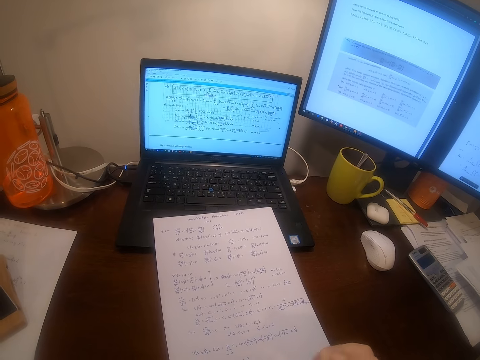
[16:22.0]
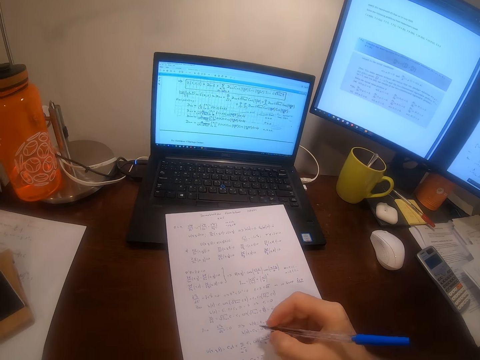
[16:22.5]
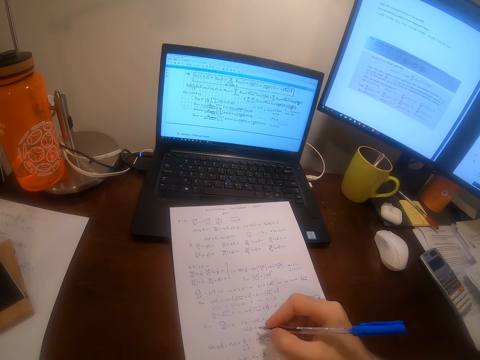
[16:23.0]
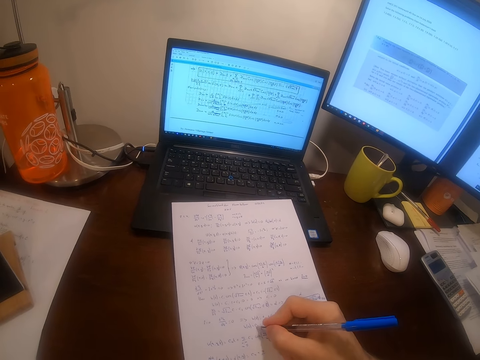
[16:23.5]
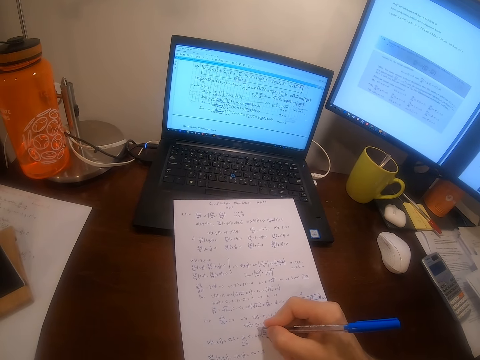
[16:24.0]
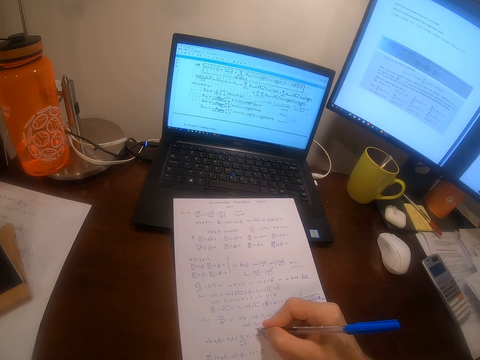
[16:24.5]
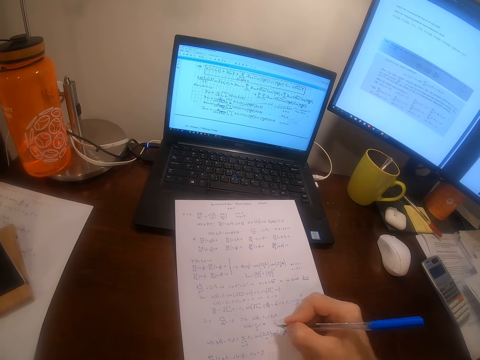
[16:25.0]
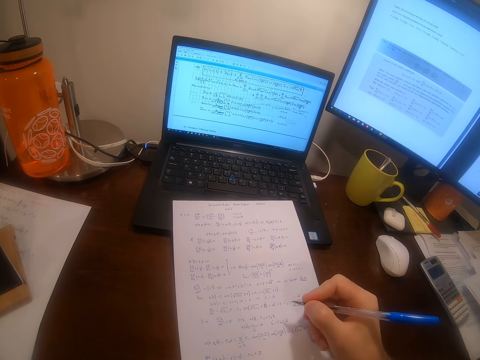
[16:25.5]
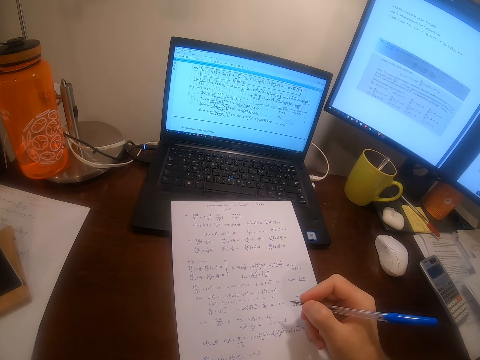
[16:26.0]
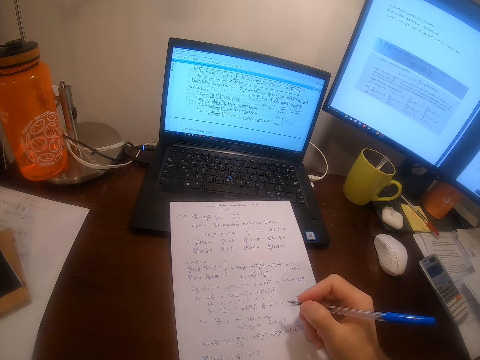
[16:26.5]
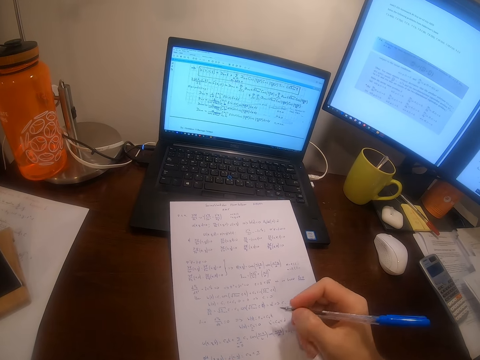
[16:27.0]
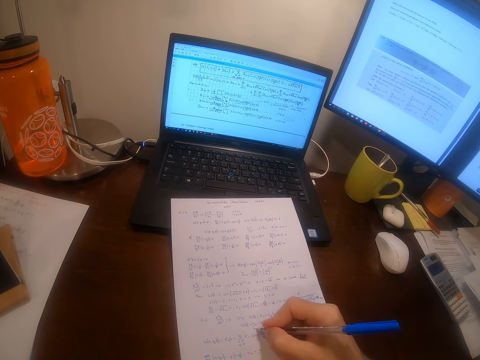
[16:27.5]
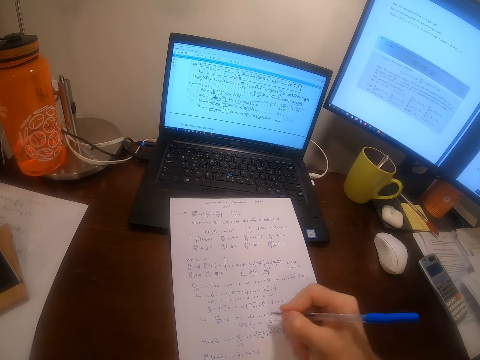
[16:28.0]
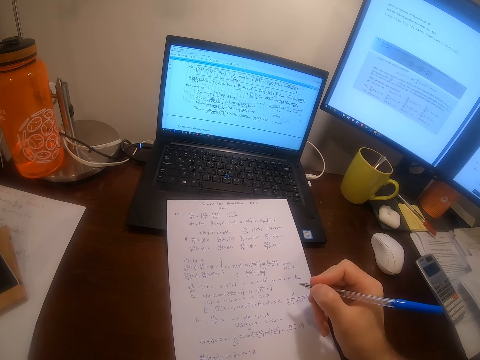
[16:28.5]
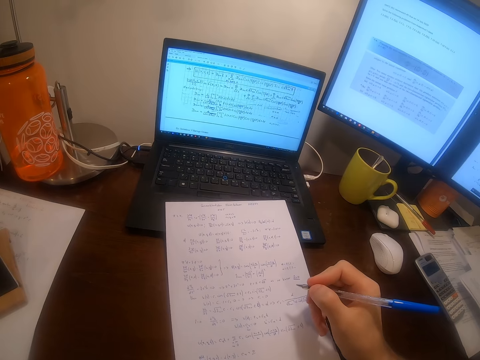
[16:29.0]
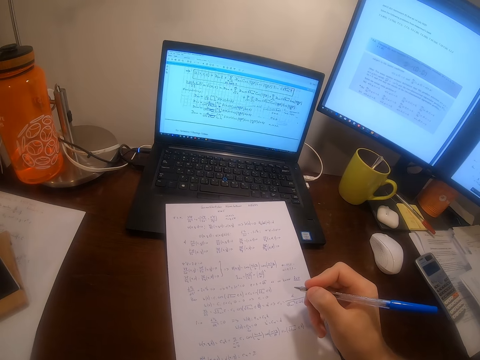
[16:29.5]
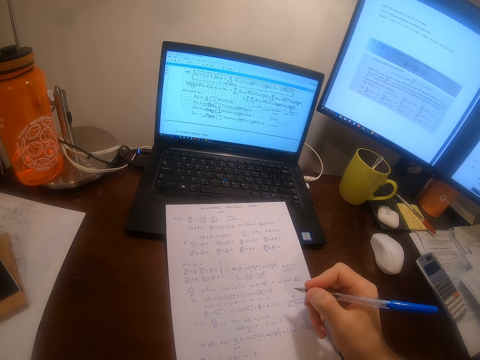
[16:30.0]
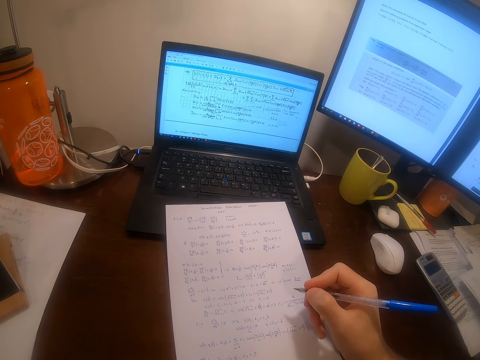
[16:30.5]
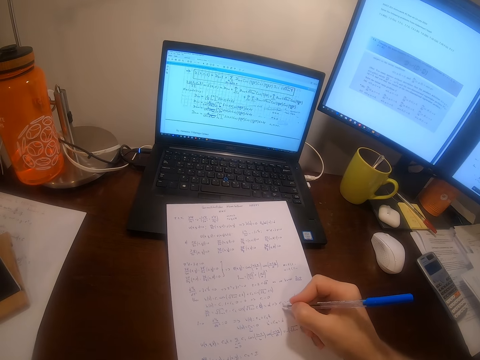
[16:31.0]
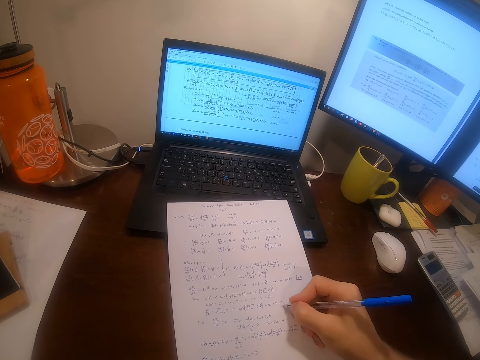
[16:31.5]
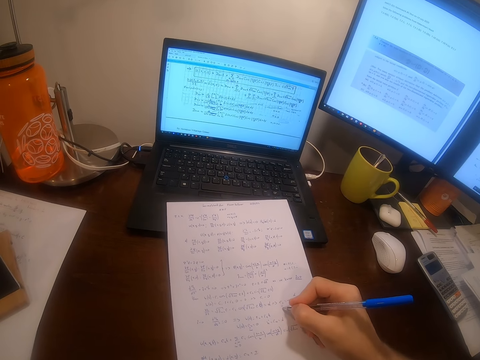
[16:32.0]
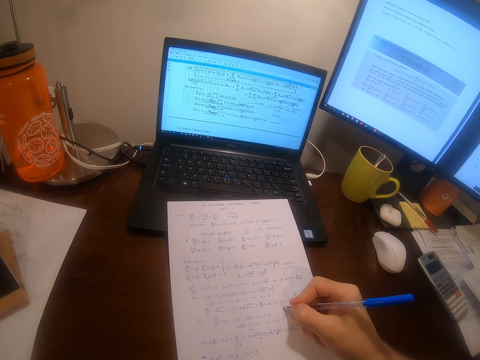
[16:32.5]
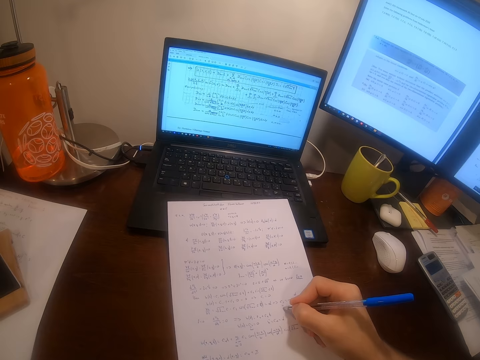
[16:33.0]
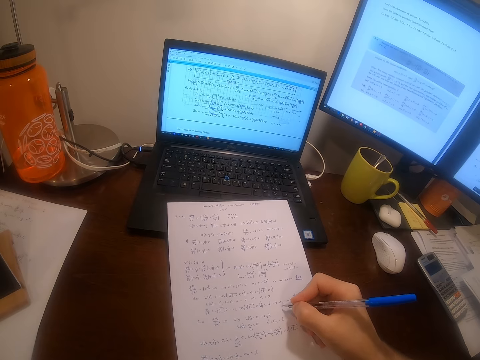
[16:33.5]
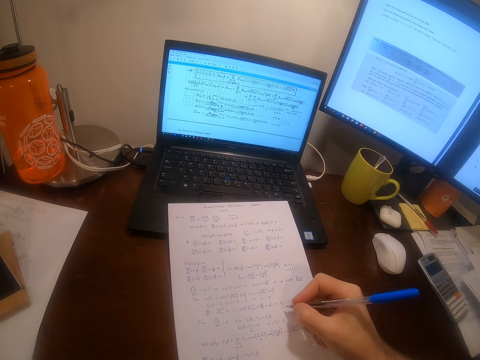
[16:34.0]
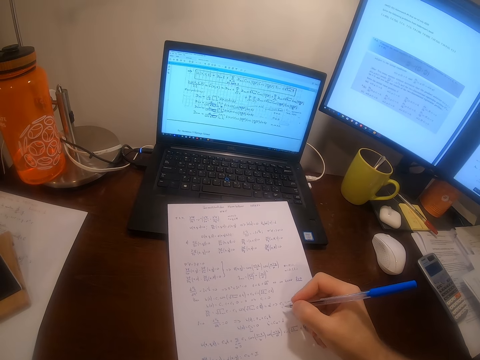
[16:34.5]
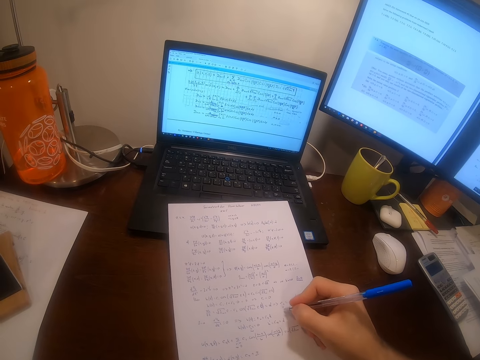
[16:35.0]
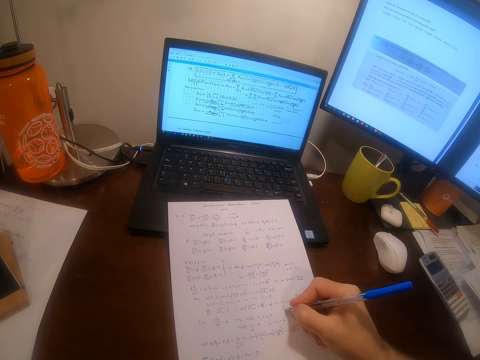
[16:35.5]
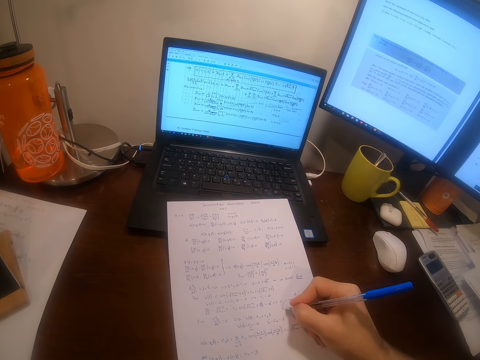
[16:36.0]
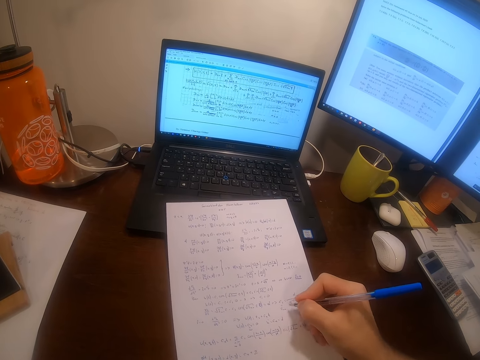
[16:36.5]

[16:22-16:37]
The camera wearer writes on the piece of paper with the pen. They withdraw the hand from the paper. They return to the paper. They write on the piece of paper with the pen. They withdraw the hand from the paper. They return to the paper. They write on the piece of paper with the pen. They write on the piece of paper with the pen again.

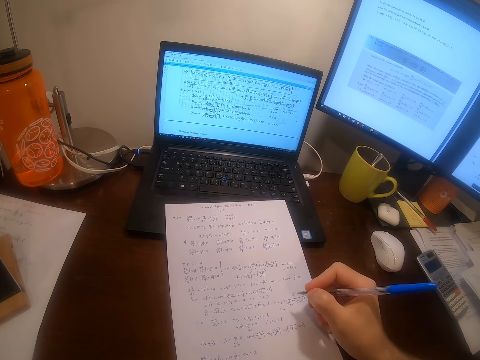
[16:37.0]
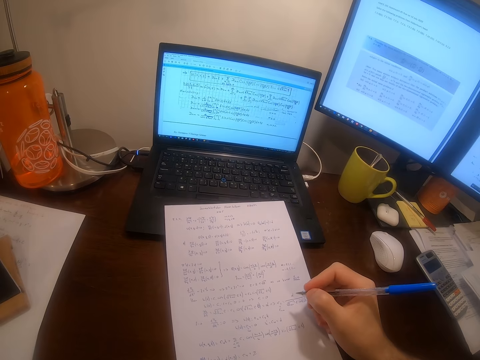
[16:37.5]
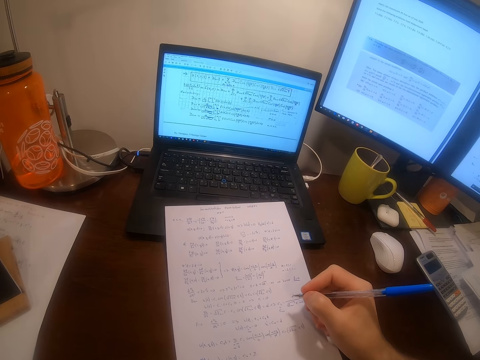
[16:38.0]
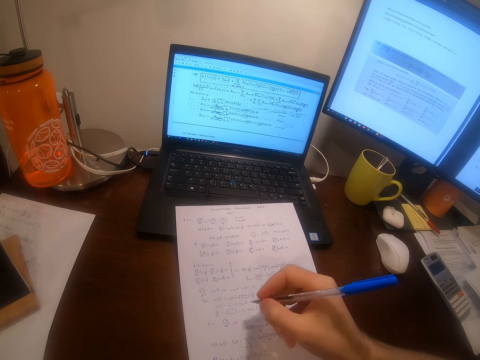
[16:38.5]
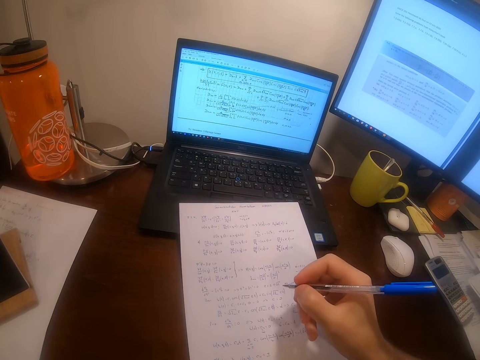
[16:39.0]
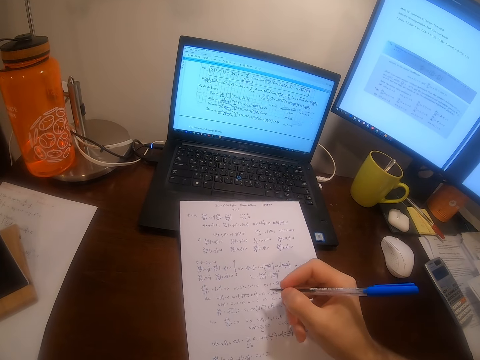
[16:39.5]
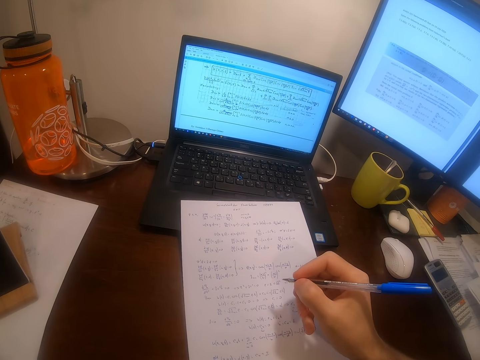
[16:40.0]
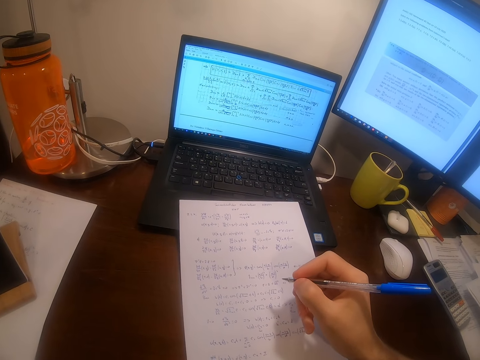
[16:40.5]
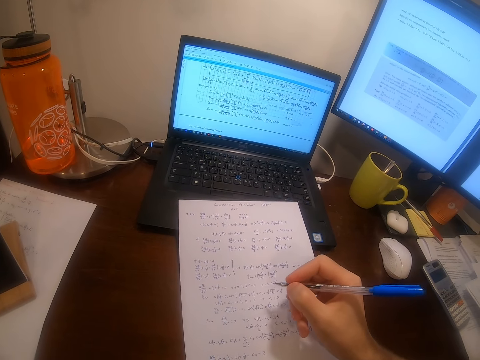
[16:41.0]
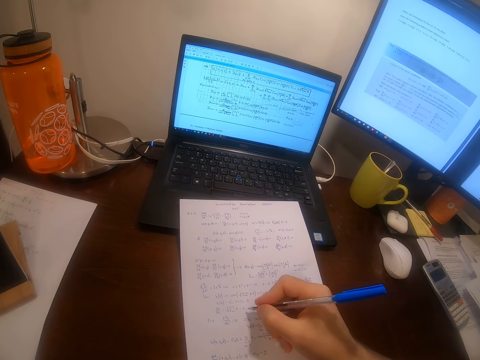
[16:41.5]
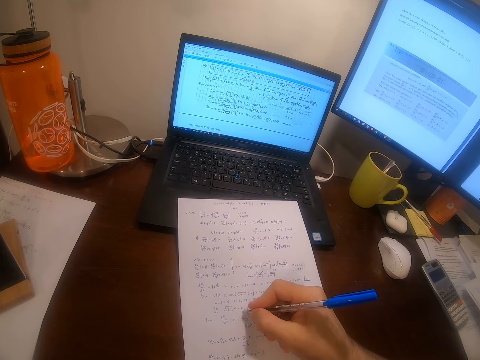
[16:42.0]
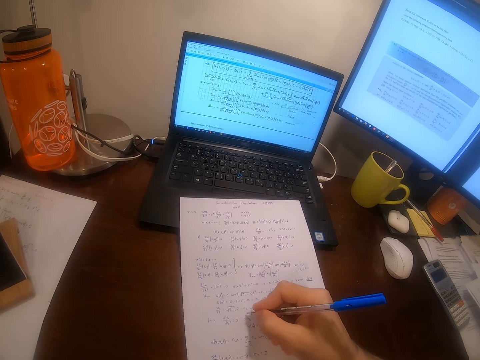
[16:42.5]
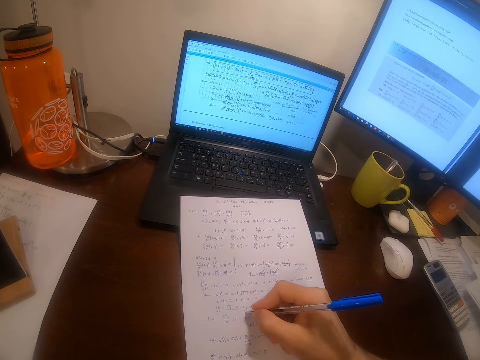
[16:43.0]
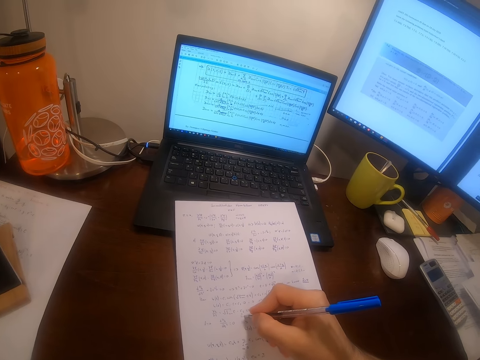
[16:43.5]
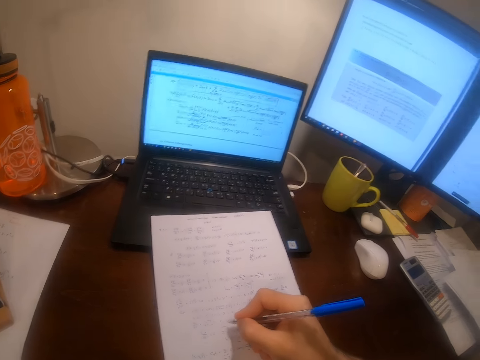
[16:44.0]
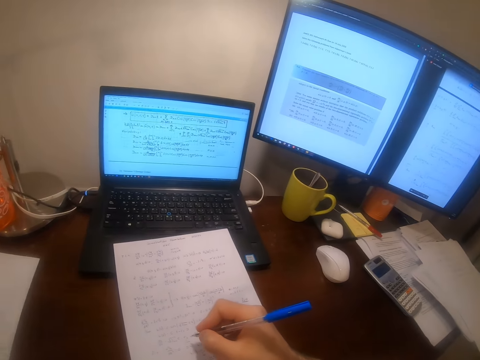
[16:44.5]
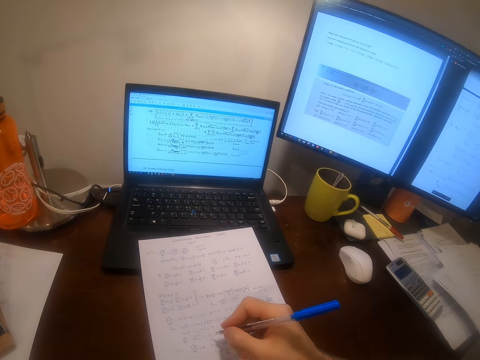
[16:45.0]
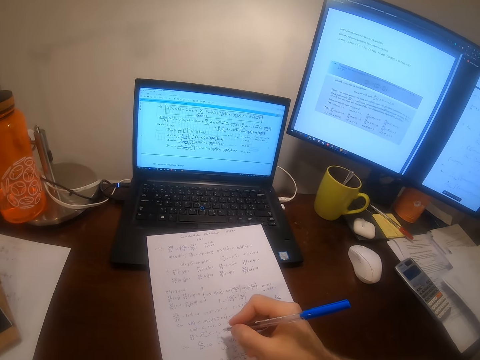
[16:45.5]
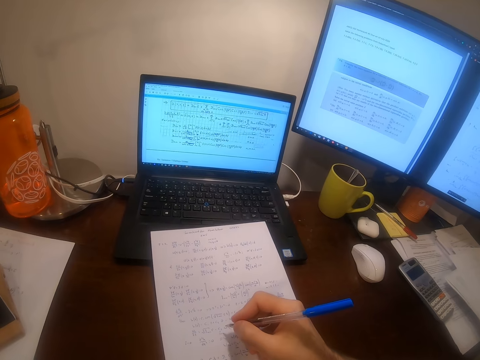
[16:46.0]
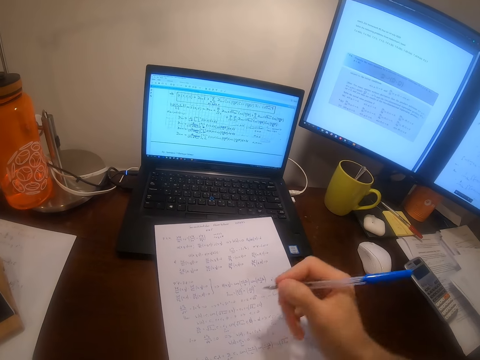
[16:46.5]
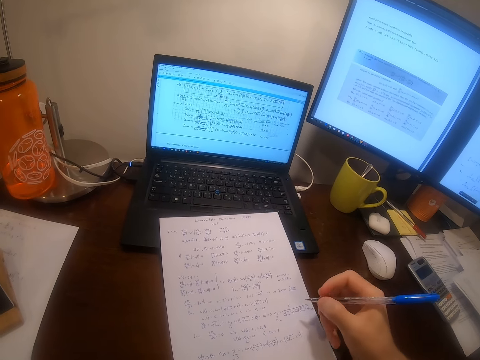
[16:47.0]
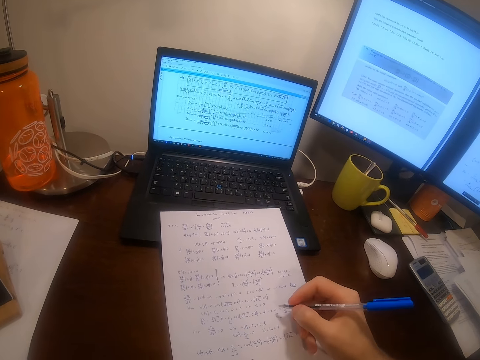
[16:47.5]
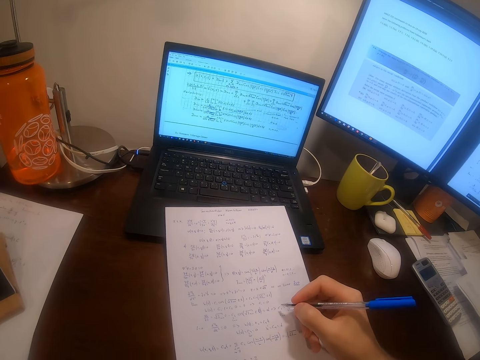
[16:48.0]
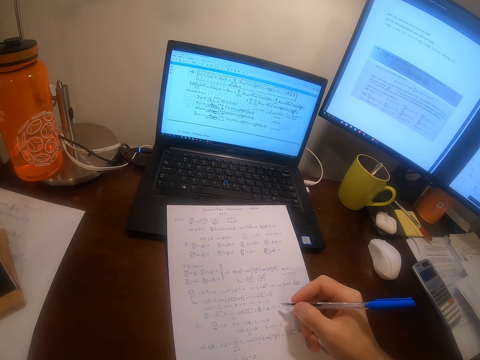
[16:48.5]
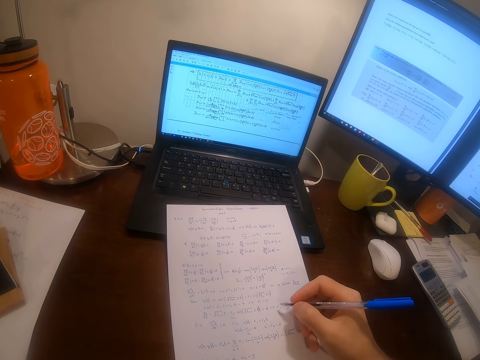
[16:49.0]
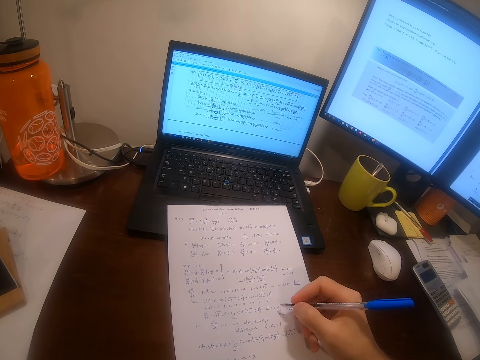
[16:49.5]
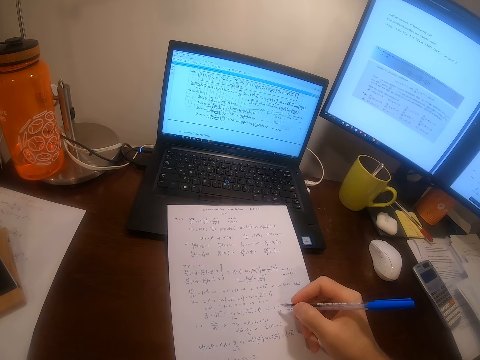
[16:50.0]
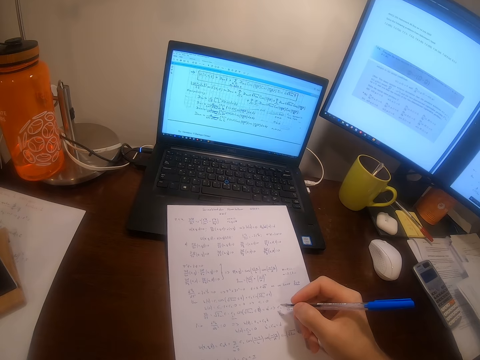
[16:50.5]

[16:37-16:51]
The camera wearer withdraws the hand from the paper. They return the hand to the paper. They write on the piece of paper with the pen. They withdraw the hand from the paper. They return the hand to the paper.
